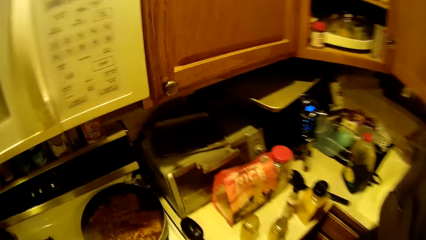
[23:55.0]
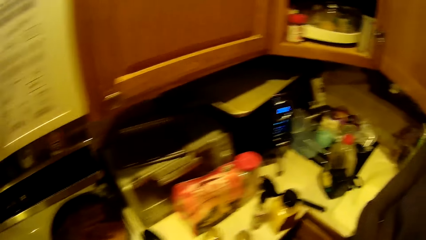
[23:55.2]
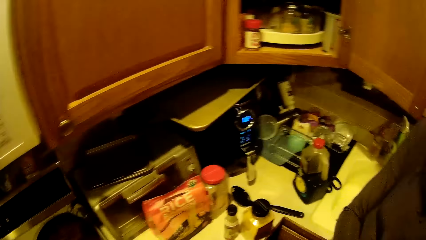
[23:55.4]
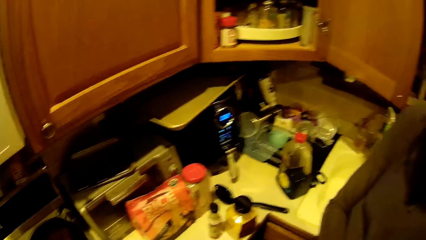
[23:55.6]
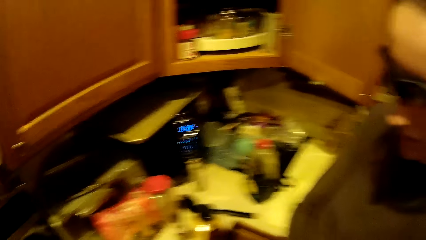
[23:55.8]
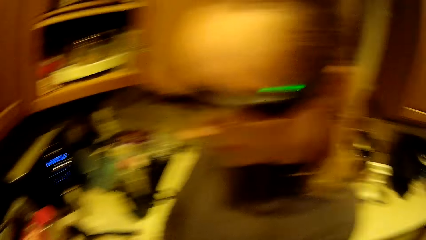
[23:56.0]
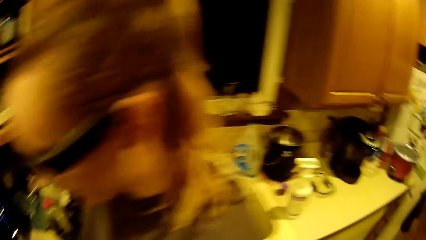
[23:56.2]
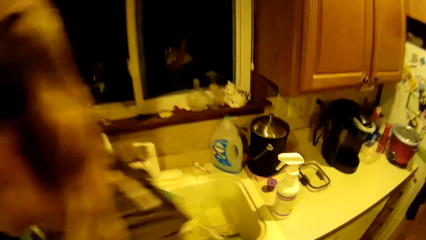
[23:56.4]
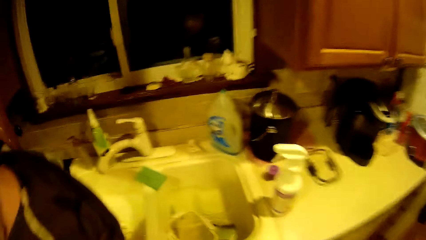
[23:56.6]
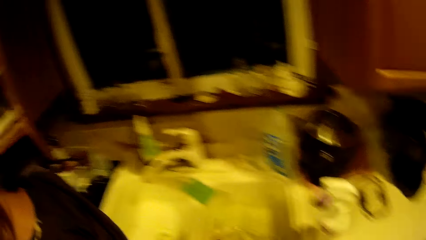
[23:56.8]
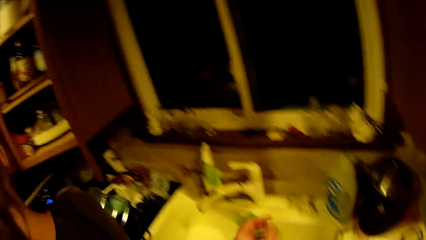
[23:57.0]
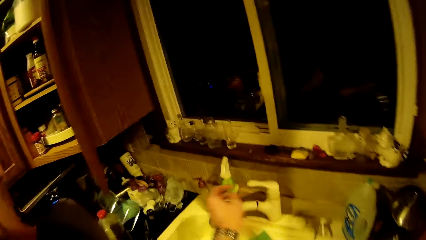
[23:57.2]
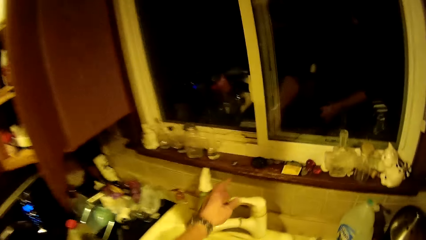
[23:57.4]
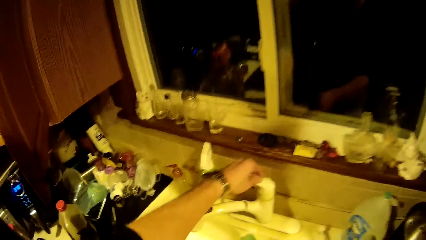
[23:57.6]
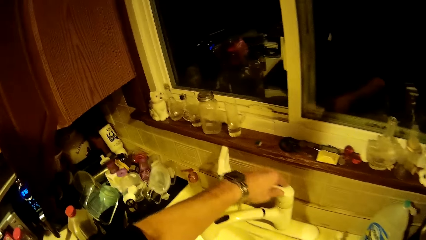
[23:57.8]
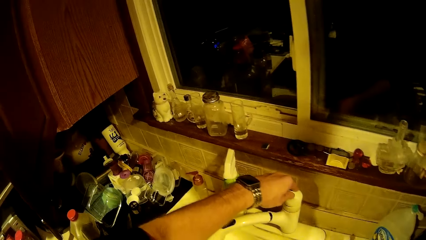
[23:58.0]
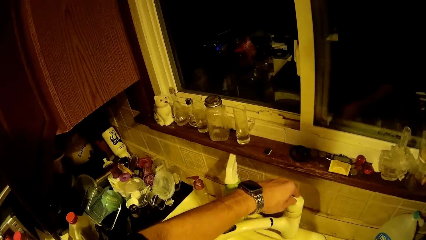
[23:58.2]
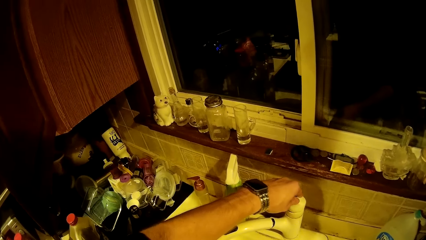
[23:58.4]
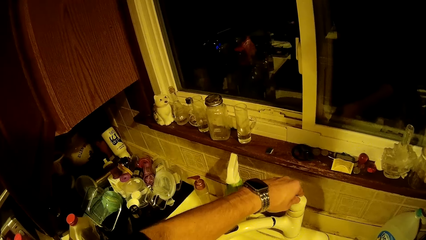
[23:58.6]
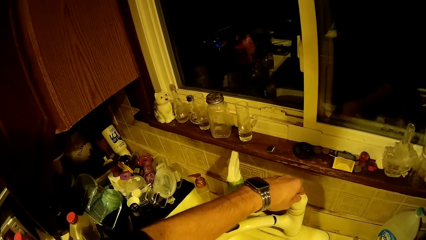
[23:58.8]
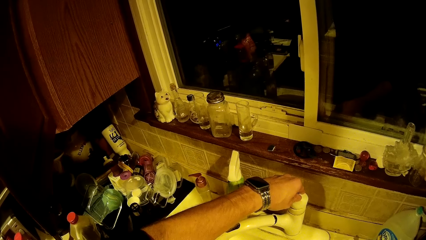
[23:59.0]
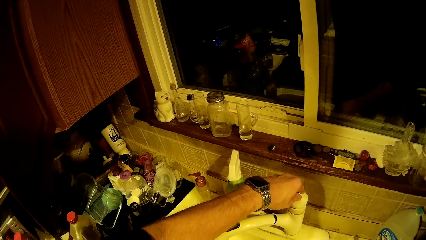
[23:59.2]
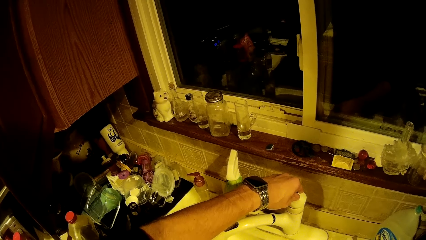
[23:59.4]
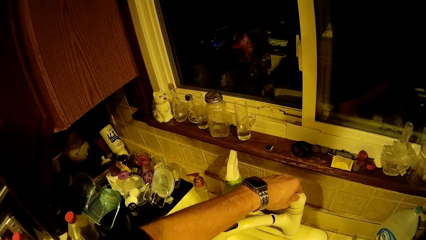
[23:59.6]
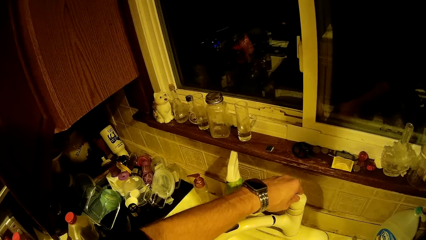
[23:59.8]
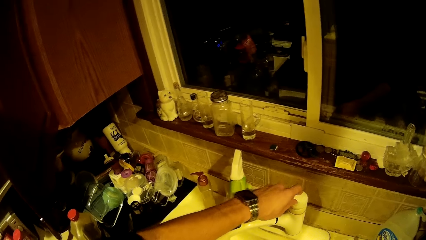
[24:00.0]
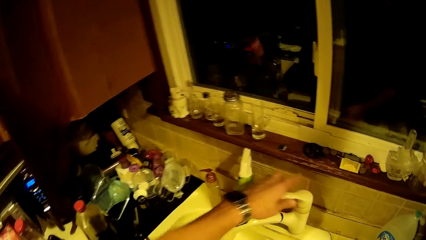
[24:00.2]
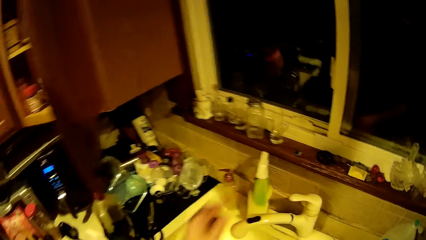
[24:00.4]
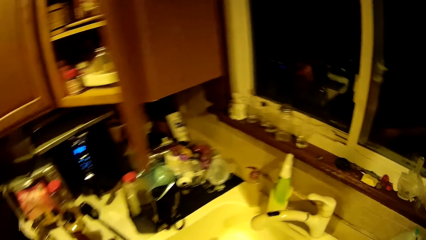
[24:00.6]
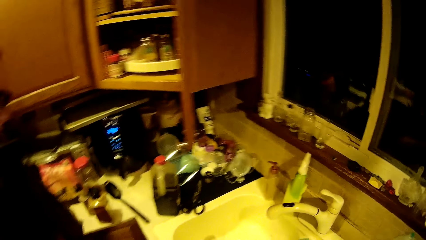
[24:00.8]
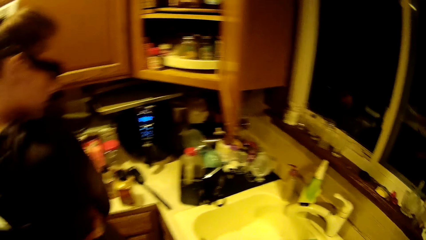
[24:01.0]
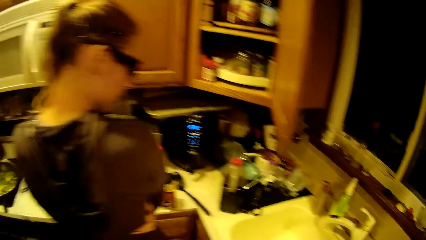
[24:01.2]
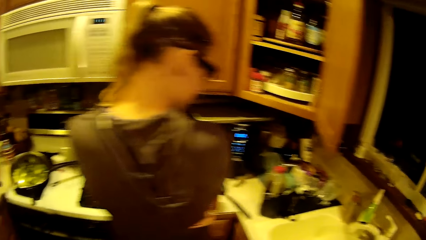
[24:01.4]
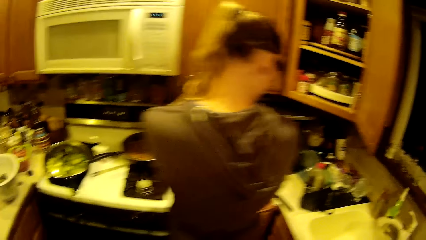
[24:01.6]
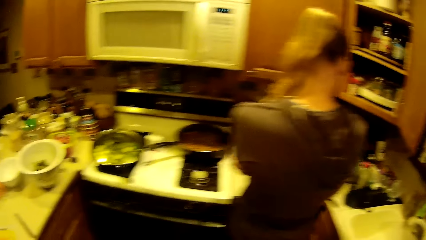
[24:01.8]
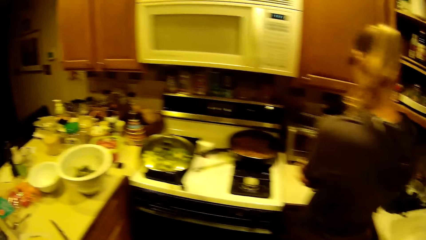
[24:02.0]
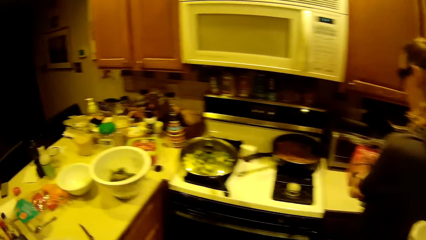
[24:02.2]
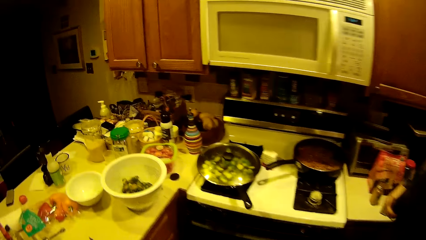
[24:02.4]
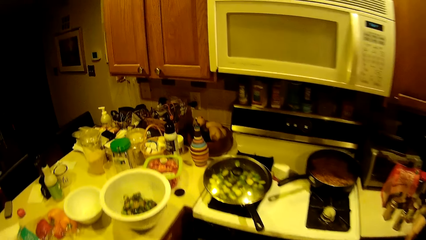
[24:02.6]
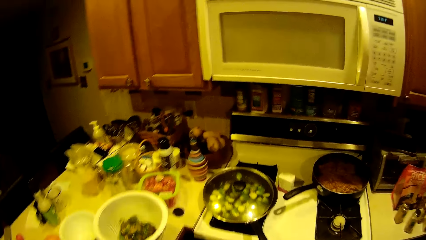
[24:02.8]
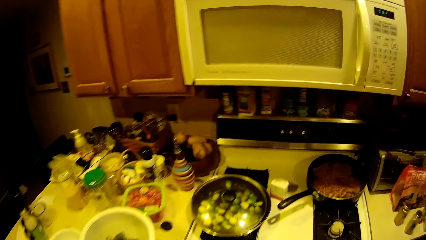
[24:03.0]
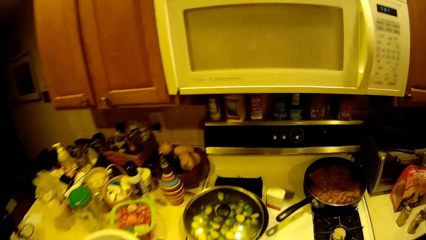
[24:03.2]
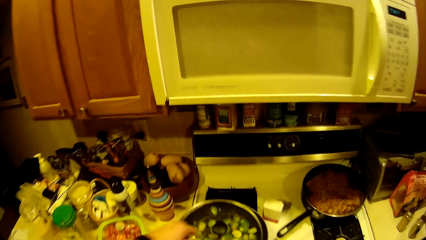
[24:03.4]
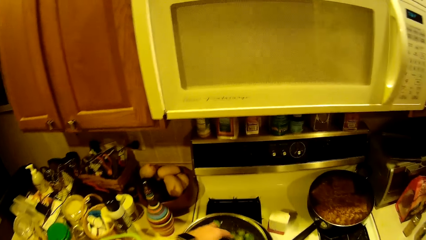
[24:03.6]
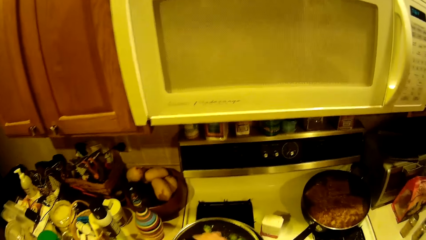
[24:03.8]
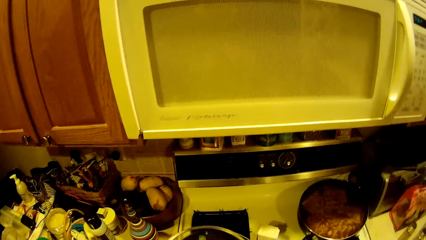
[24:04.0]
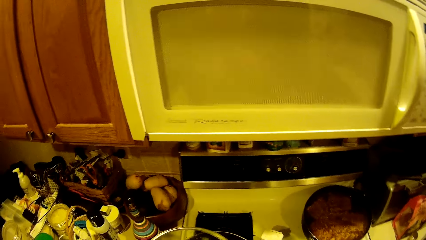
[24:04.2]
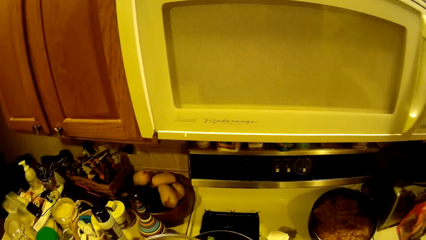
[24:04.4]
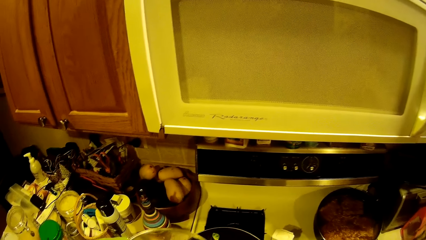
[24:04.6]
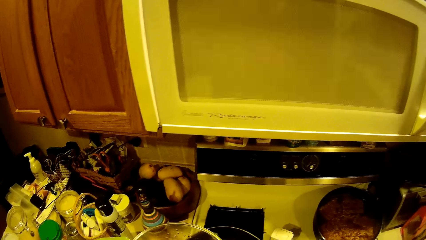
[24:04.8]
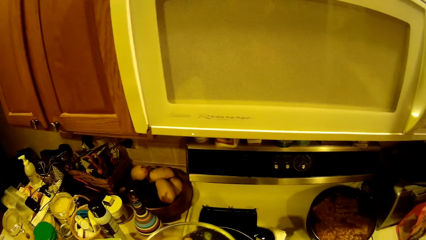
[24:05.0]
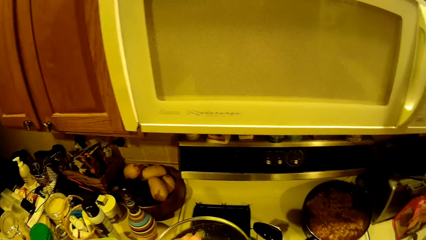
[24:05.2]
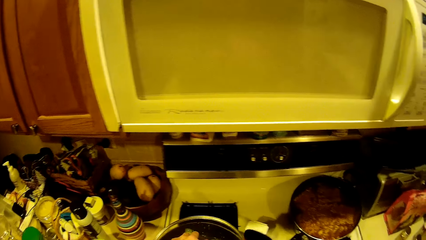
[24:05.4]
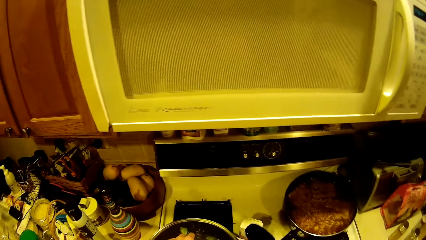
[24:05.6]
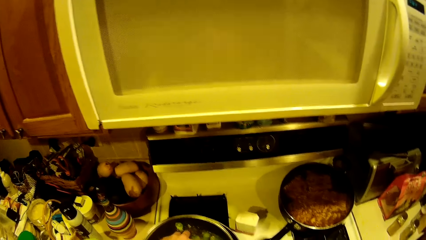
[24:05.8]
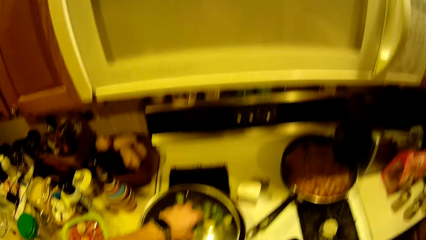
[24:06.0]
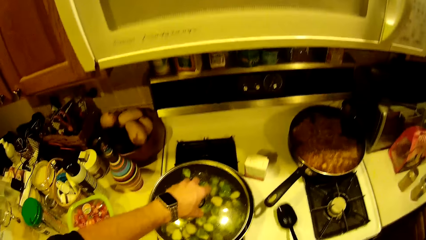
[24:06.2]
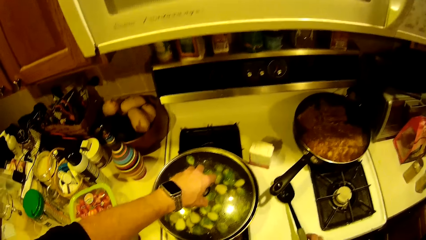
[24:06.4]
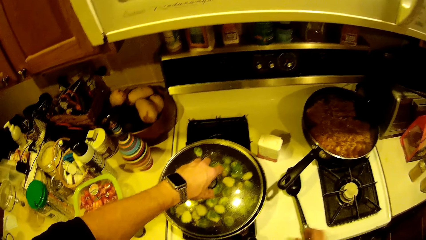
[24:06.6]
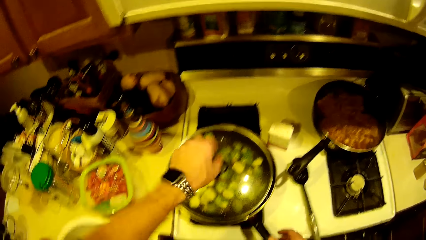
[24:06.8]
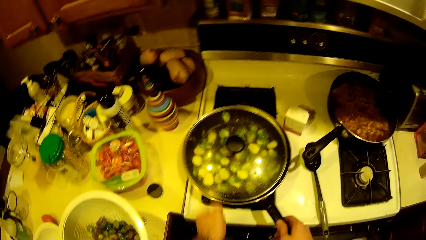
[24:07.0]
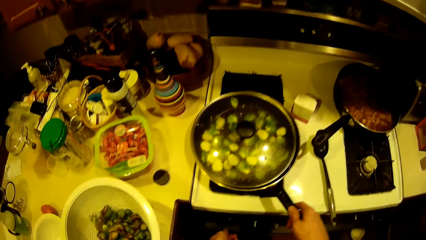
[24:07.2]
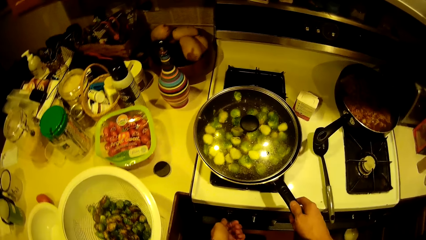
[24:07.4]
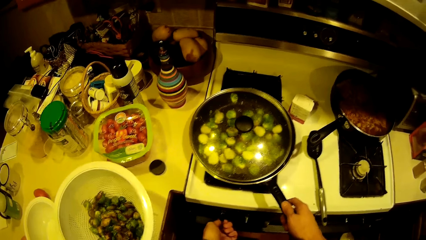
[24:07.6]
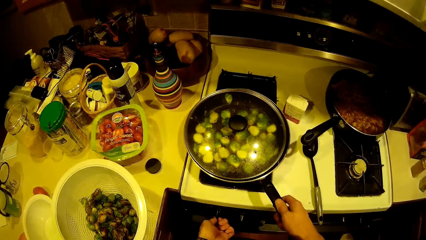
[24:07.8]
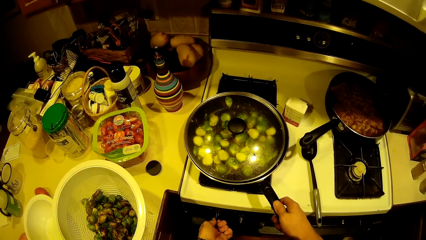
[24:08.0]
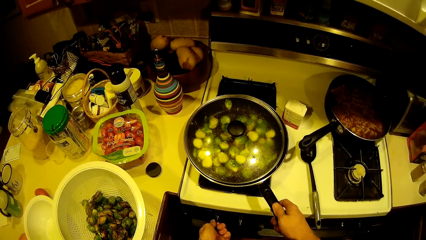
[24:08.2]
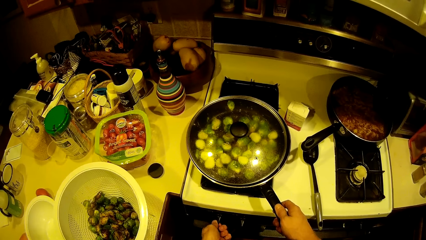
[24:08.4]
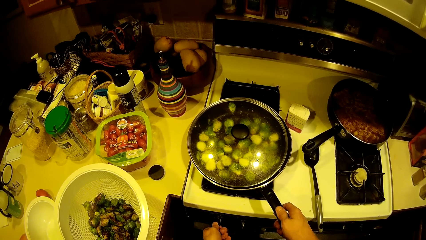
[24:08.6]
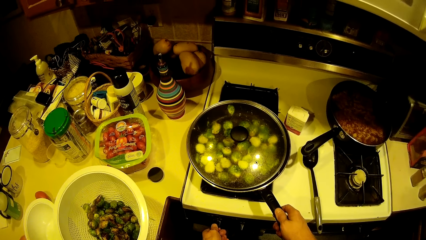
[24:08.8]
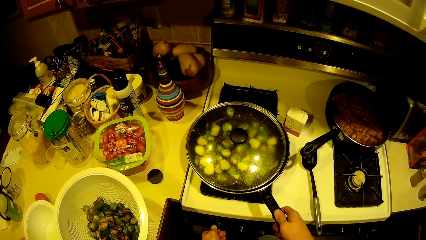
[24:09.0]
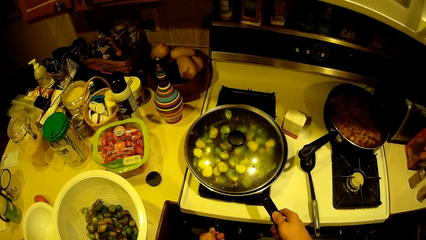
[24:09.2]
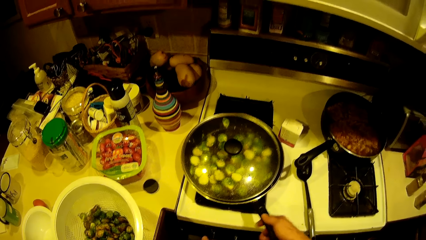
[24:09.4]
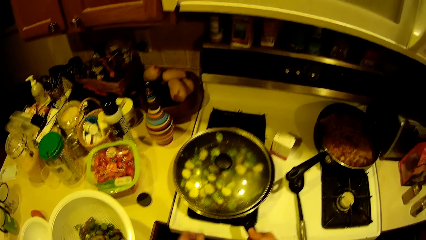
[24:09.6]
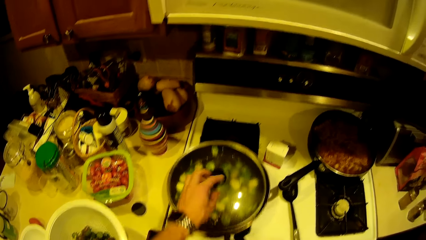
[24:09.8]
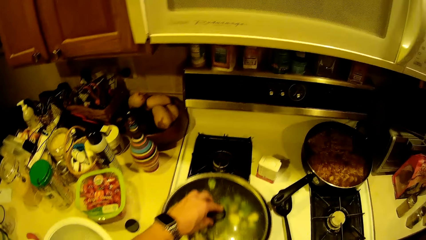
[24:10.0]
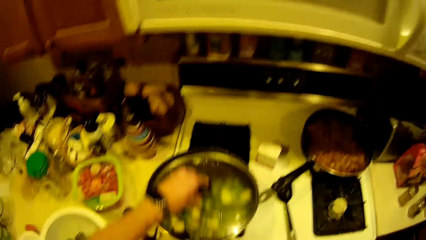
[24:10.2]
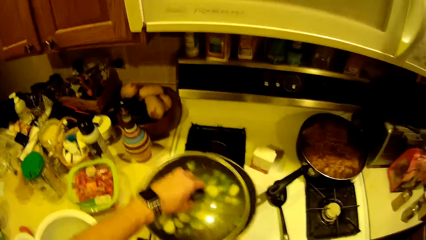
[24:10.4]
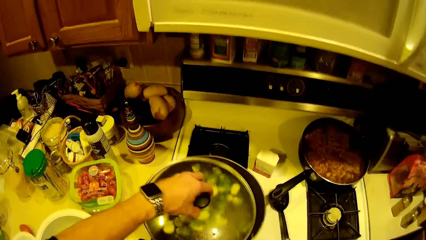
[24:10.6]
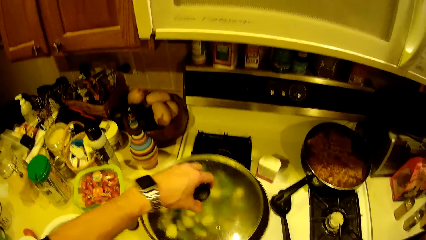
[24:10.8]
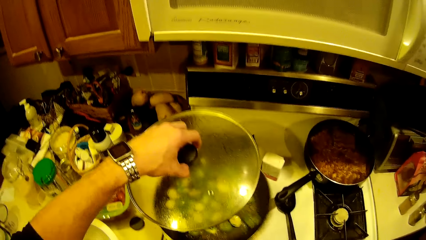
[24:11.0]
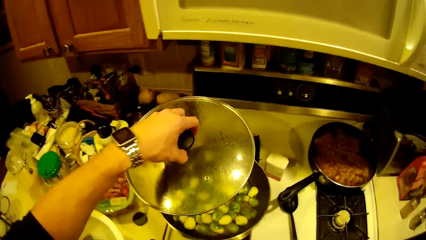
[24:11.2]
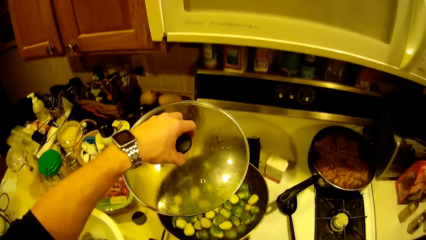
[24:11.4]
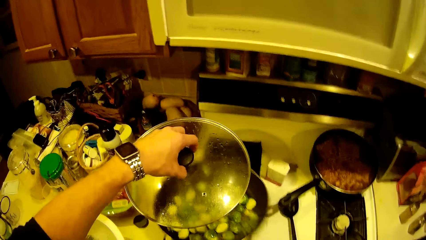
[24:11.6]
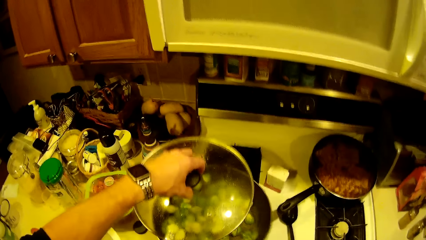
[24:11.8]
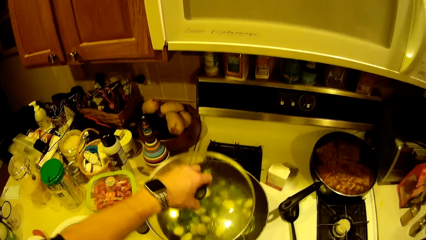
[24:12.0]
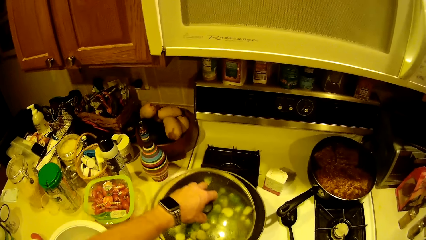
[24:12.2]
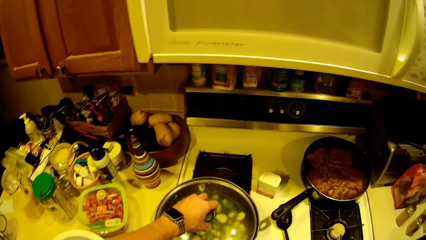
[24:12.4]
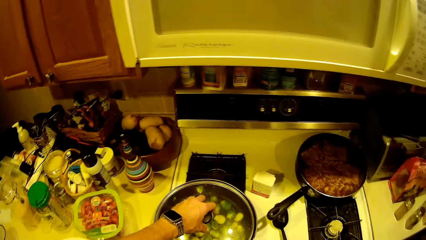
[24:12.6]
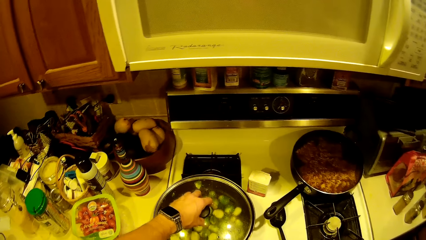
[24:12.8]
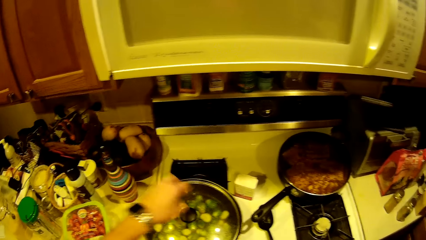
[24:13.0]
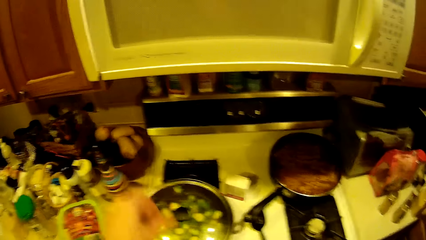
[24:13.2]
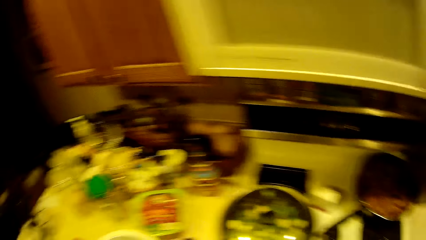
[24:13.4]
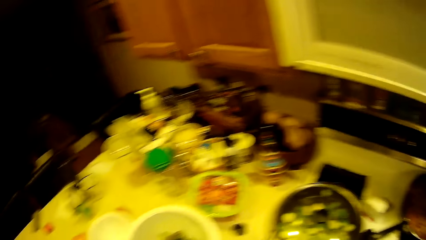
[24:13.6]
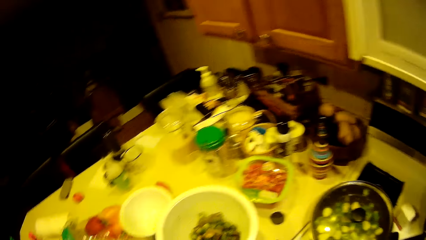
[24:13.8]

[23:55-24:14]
A man looks at something. The camera wearer walks around the kitchen. They open a tap on the kitchen sink onto the spoon. The man looks at something. The camera wearer walks around the kitchen. They pour water into the fry pan from the spoon. They open the cooking pan and close the cooking pan. They drop the spoon on the worktop. They adjust the gas stove knob with the left hand. They look around the kitchen. They shake the fry pan. They open the cooking pan and close the cooking pan.
